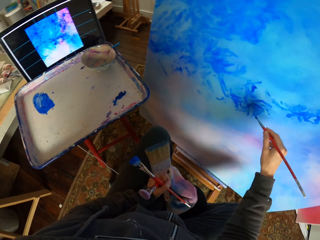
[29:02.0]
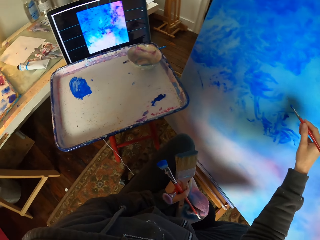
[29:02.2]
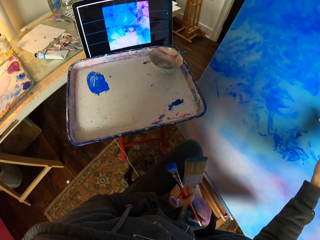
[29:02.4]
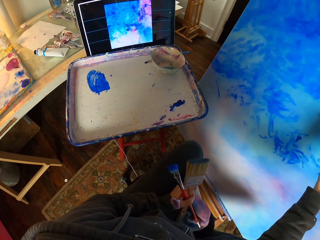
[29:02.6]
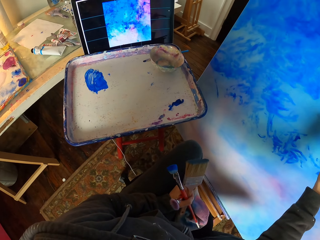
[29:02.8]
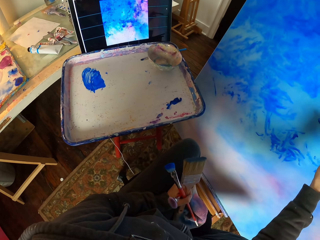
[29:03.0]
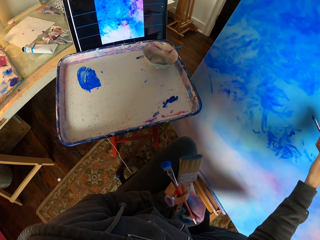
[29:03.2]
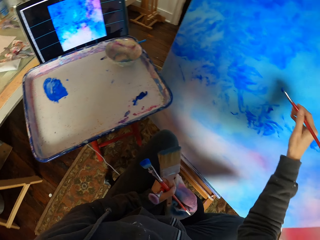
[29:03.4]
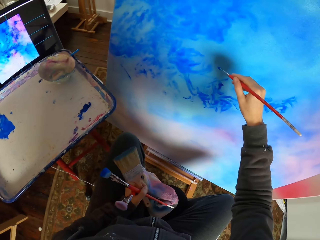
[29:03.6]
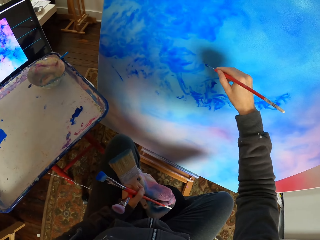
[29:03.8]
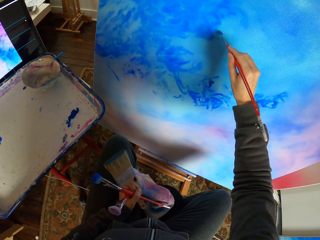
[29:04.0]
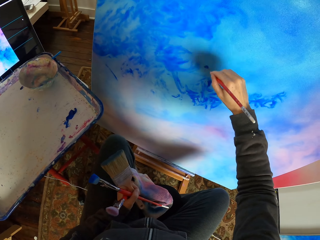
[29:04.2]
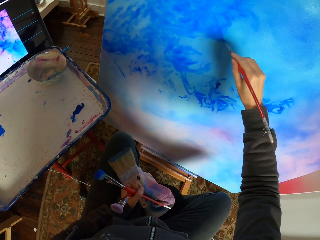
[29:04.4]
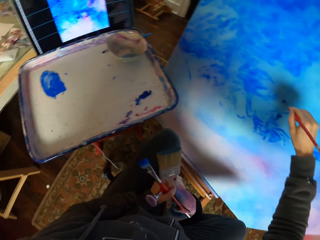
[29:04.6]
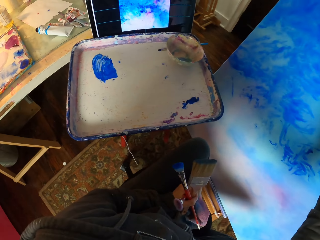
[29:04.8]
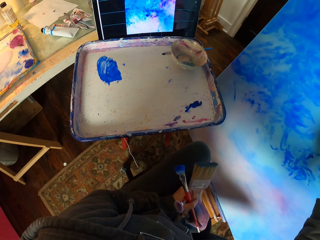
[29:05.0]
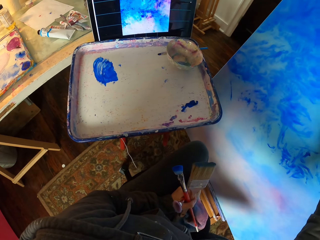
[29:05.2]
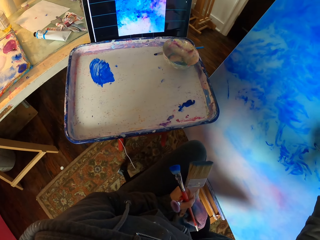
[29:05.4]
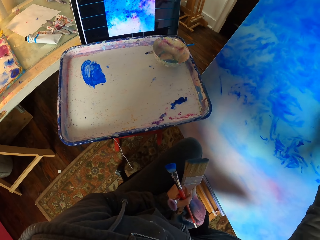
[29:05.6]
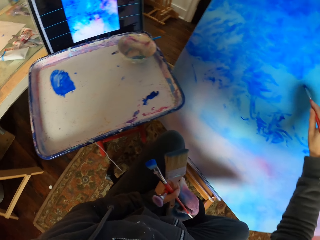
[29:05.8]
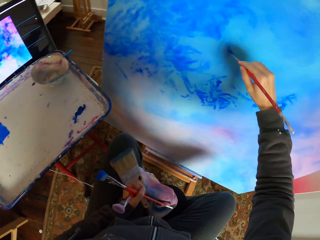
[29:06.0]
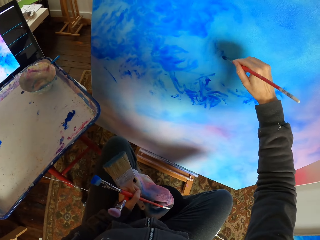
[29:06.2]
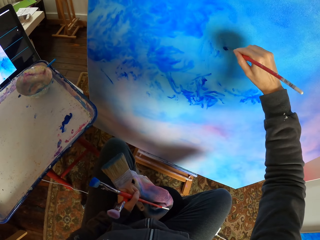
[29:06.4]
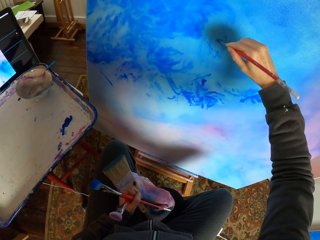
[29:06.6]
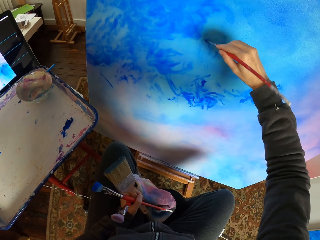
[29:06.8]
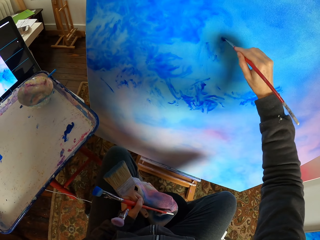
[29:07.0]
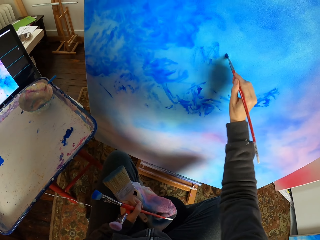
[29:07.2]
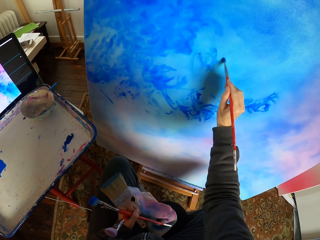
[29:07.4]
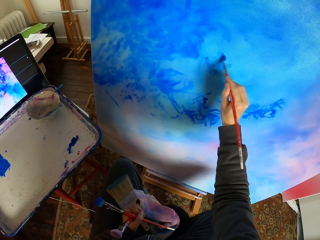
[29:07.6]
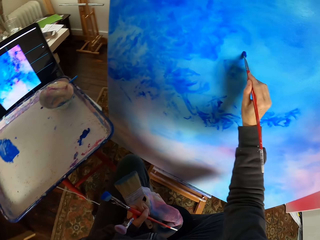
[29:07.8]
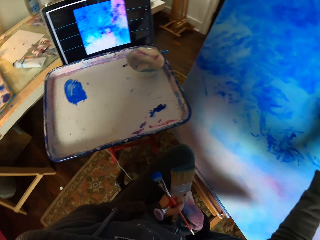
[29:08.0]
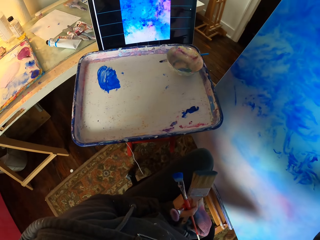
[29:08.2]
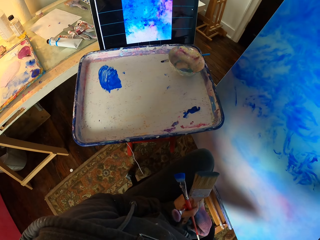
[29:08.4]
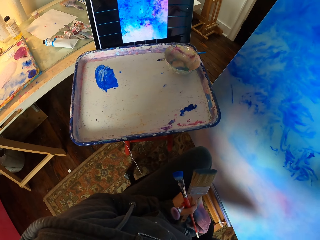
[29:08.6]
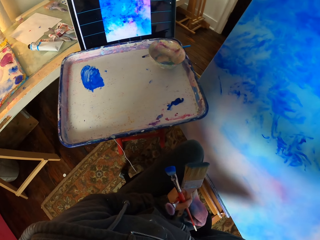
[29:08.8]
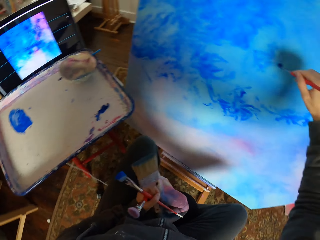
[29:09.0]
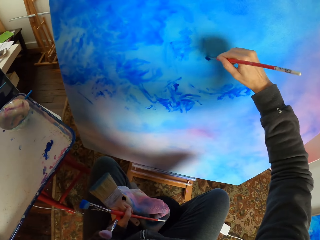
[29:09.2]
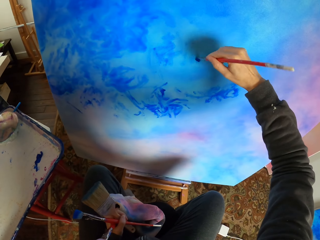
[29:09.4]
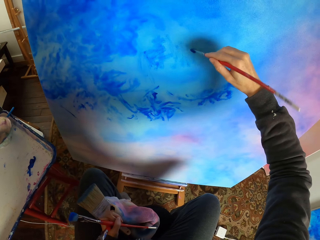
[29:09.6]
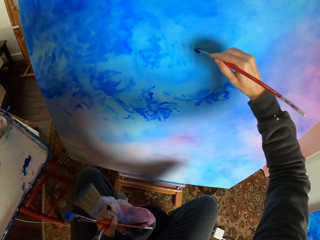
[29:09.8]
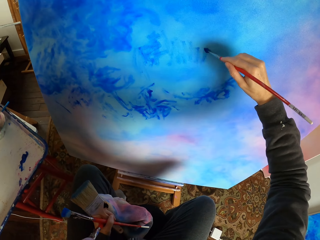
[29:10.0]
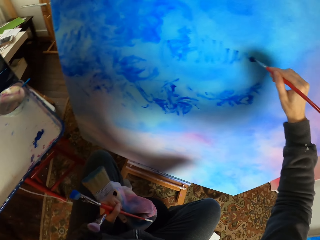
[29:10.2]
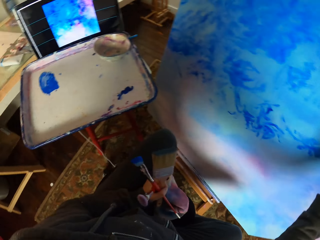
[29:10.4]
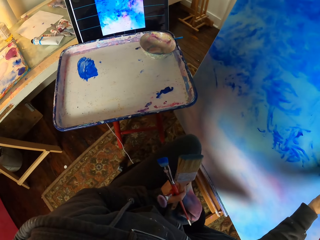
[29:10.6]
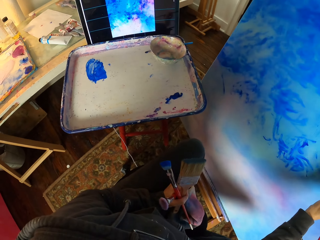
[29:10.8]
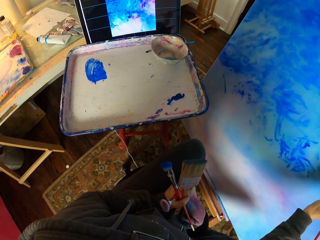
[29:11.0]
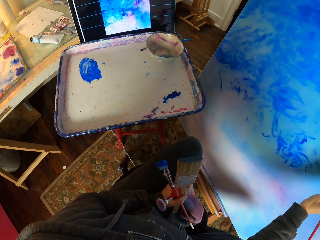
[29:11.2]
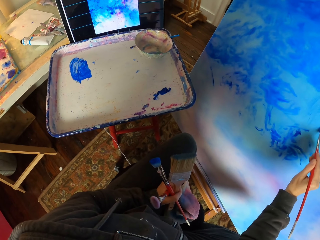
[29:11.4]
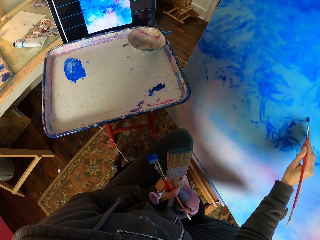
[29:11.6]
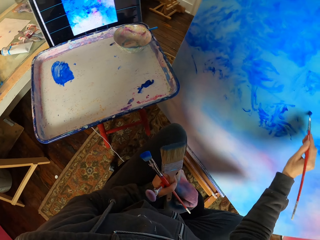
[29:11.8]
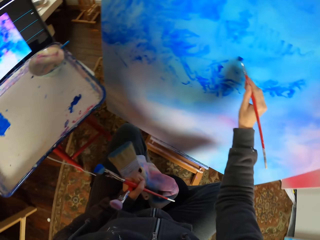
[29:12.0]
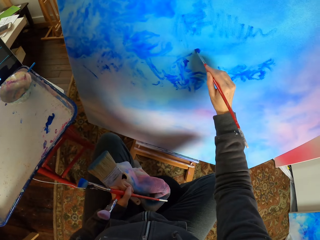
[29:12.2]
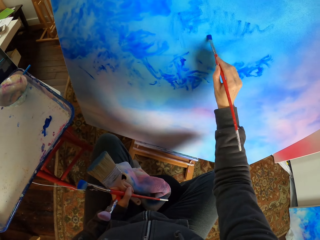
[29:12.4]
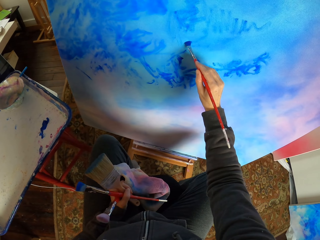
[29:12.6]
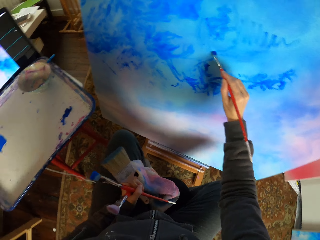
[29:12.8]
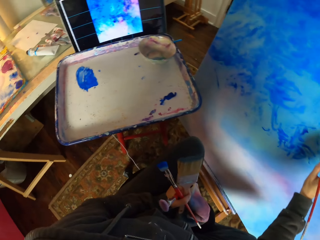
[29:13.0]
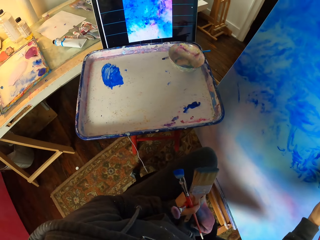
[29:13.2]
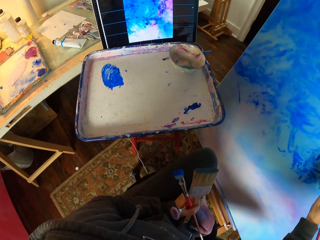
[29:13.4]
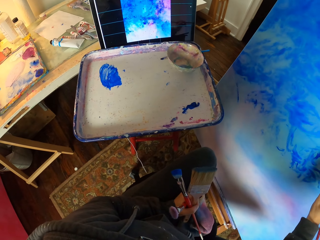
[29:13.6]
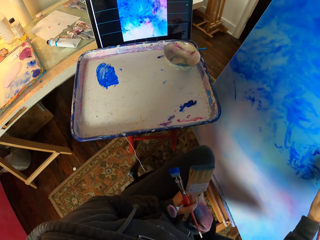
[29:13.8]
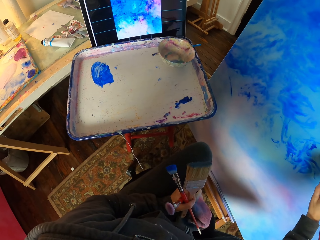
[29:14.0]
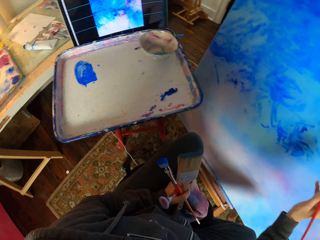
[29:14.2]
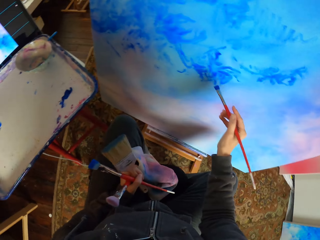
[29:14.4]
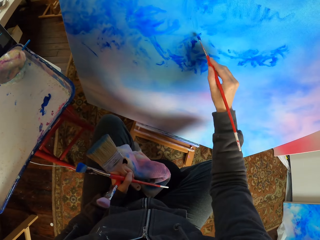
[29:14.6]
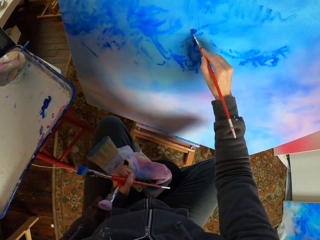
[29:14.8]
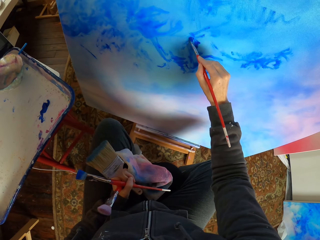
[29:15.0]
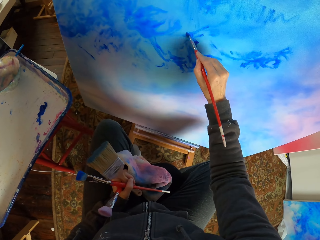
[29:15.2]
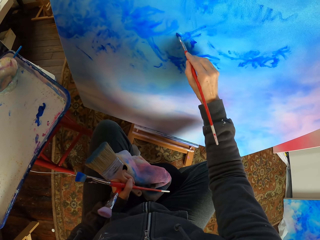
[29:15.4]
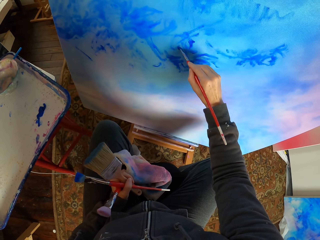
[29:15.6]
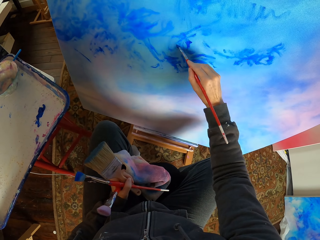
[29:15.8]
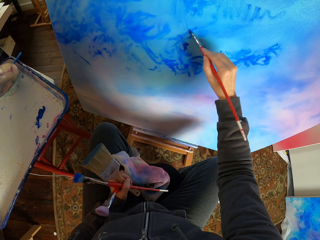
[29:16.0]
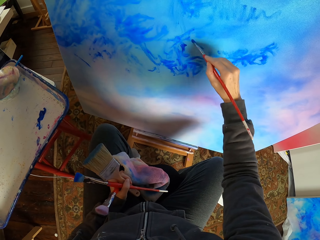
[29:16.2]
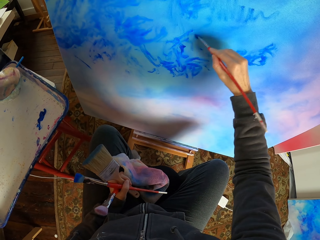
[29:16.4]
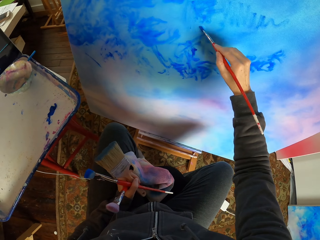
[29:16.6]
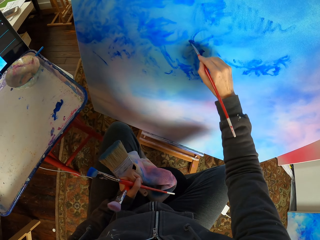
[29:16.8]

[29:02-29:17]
The camera wearer paints art with the brush on the board. They look at the screen. They paint art with the brush. They look at the screen. They paint art with the brush. They look at the screen. They paint art with the brush.

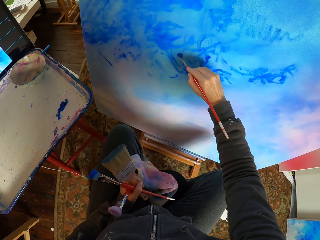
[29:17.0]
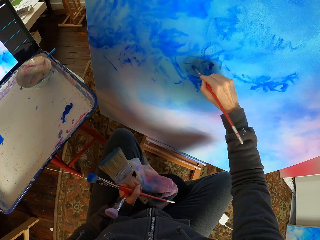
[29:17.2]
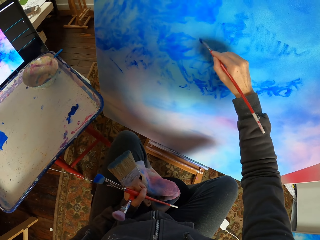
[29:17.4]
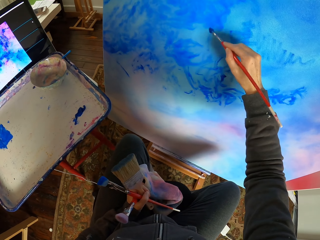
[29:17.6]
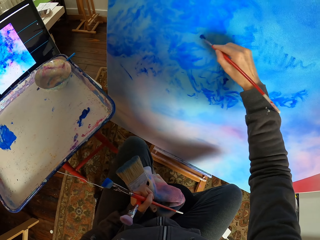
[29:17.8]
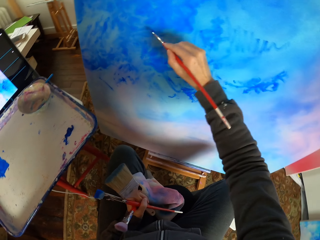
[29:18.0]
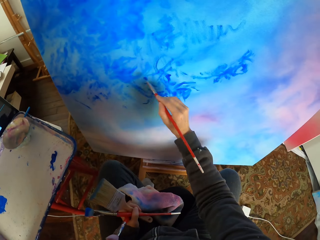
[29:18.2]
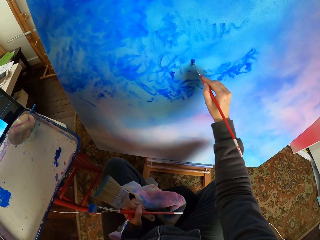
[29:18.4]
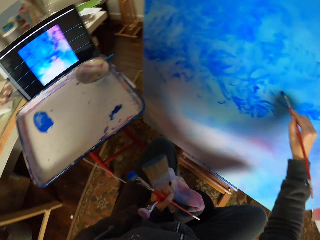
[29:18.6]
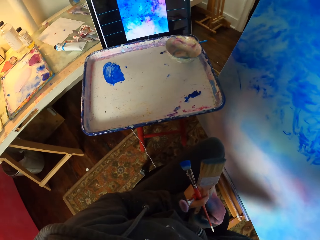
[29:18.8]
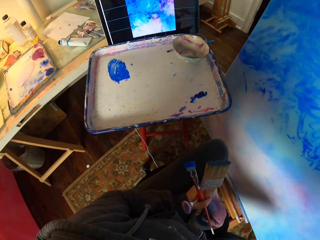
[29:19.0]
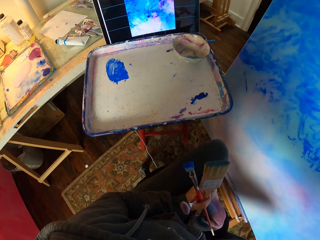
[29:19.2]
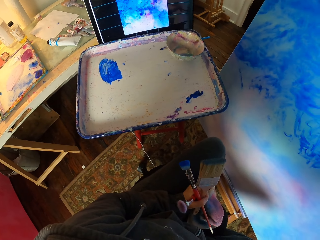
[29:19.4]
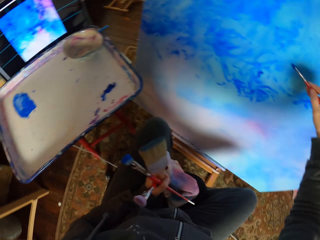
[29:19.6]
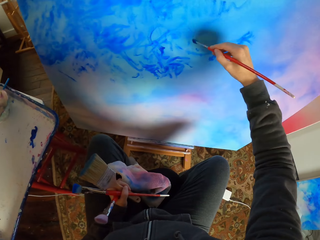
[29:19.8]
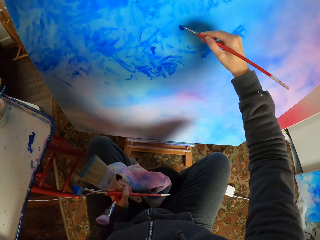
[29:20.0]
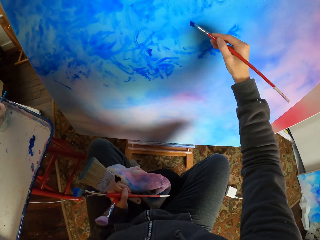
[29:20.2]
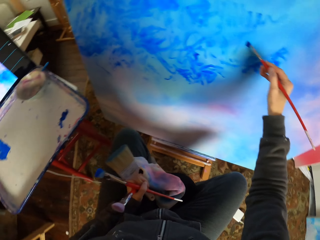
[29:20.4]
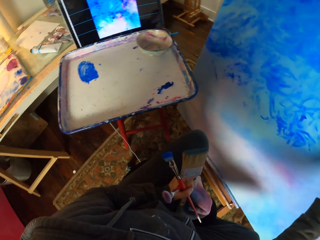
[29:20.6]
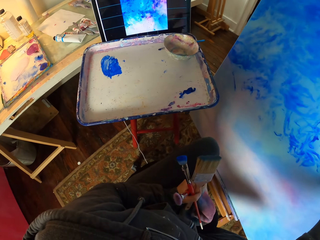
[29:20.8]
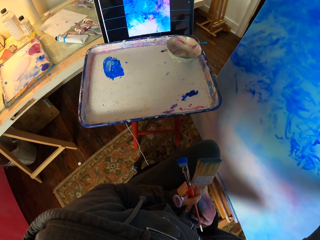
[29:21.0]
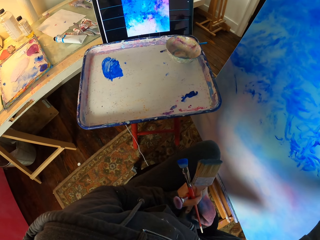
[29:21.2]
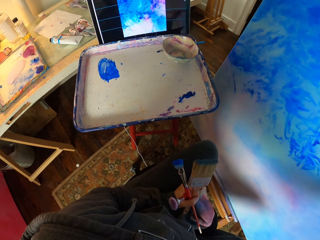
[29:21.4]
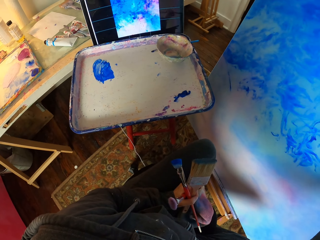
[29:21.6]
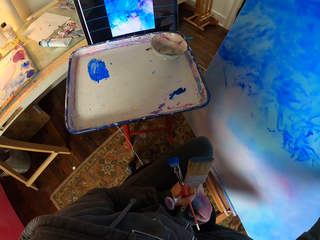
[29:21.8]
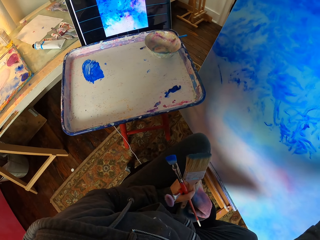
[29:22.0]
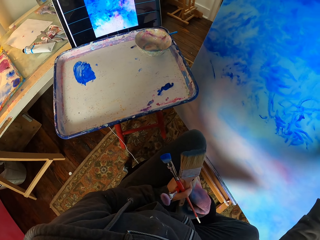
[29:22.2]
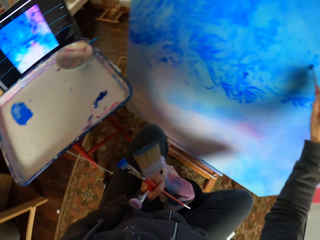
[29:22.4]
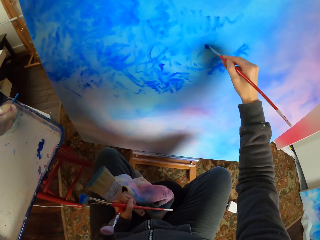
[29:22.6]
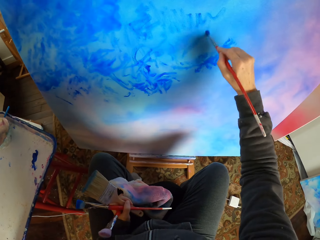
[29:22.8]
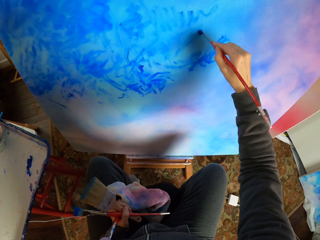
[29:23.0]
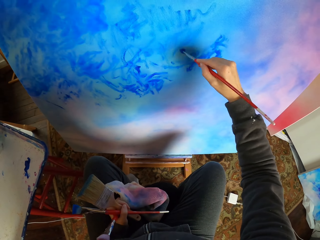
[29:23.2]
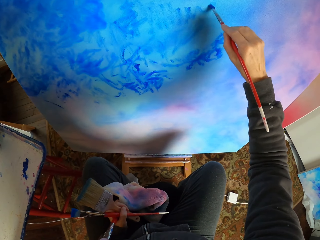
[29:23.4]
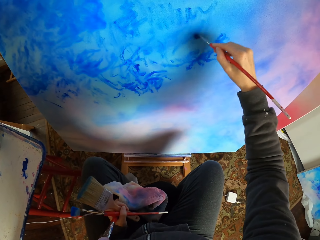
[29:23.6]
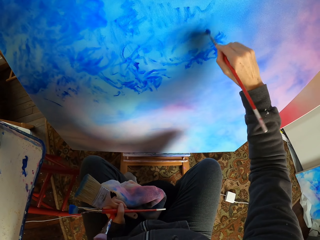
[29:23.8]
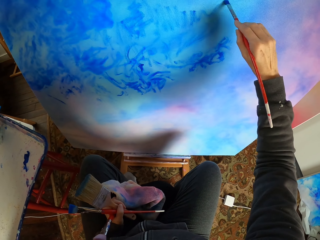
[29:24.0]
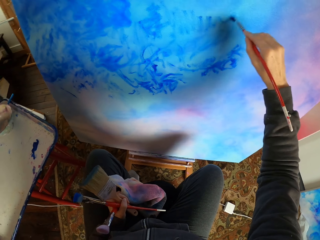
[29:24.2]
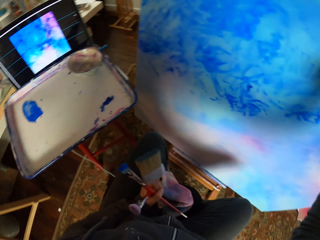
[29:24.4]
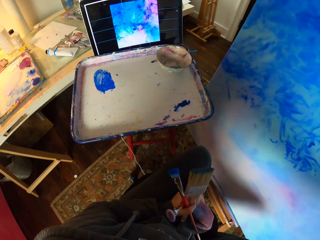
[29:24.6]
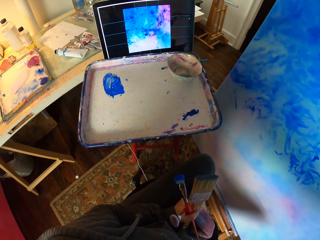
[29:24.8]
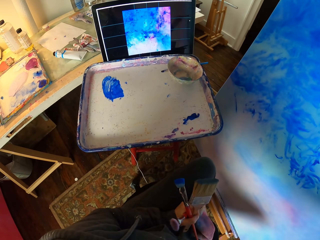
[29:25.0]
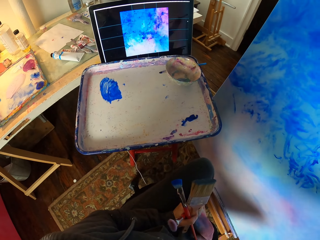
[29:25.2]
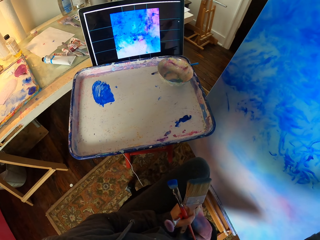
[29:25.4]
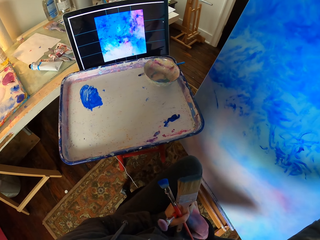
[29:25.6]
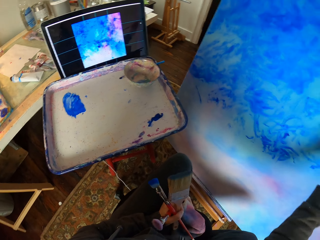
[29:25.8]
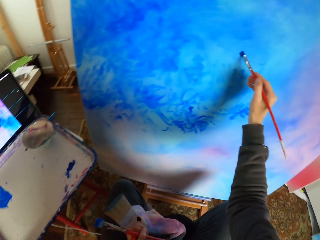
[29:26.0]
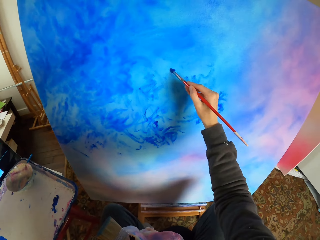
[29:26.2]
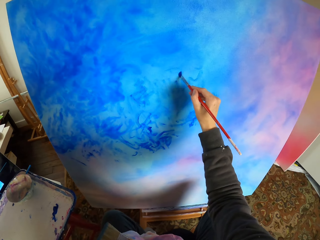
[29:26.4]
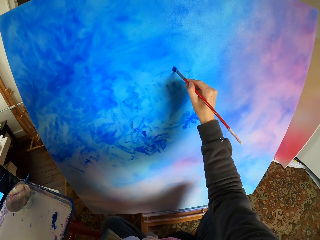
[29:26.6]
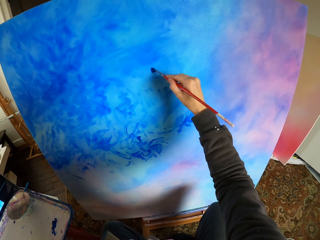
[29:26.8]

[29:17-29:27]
The camera wearer looks at the screen.
